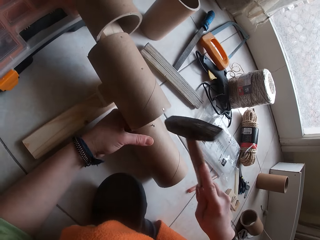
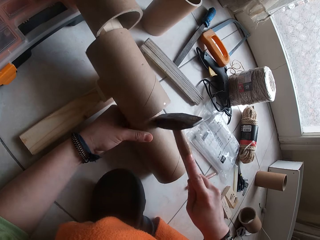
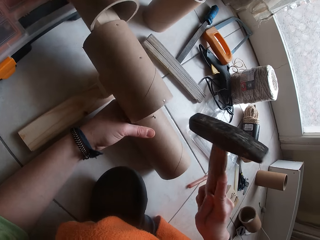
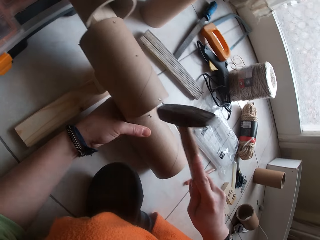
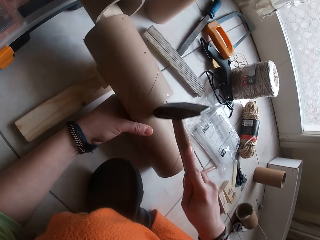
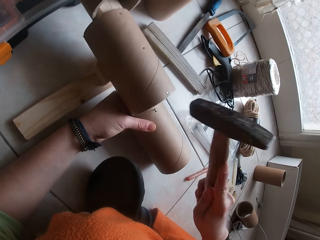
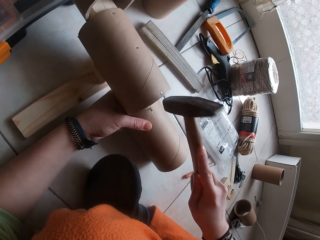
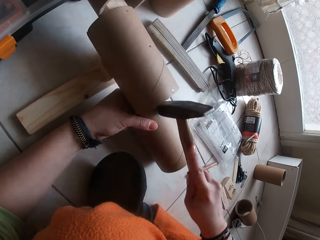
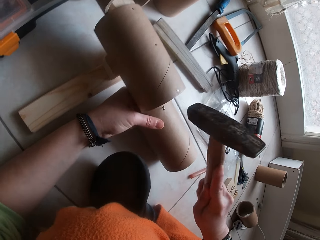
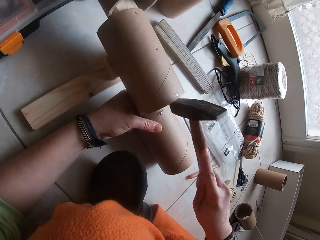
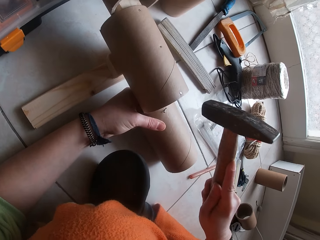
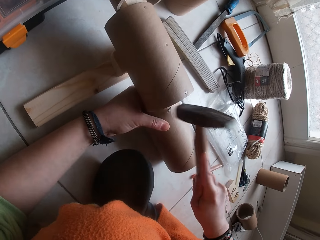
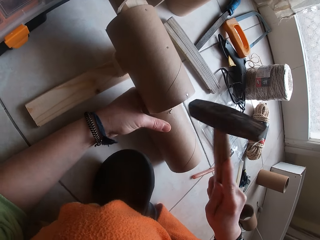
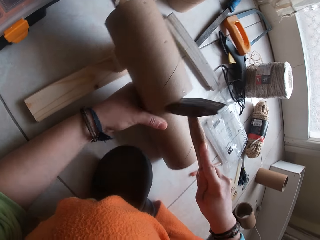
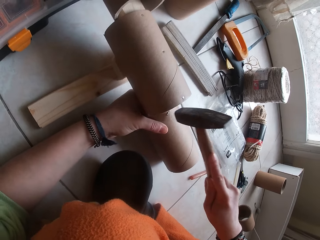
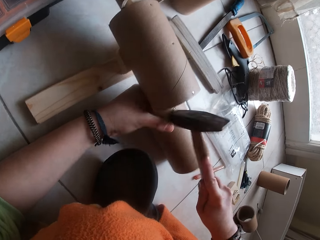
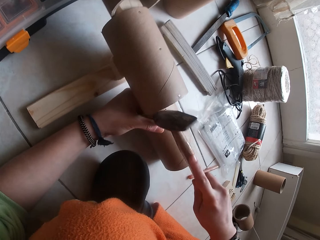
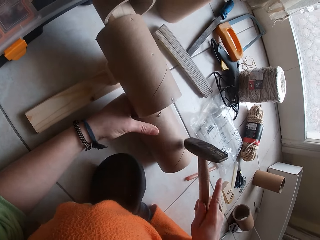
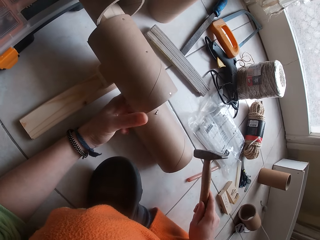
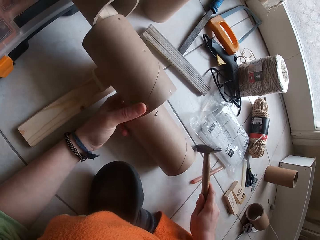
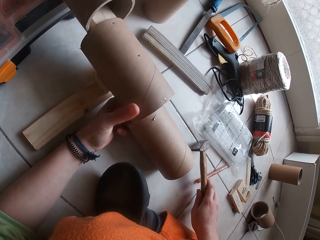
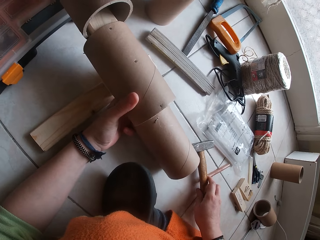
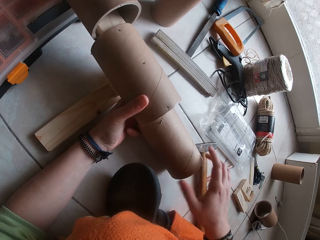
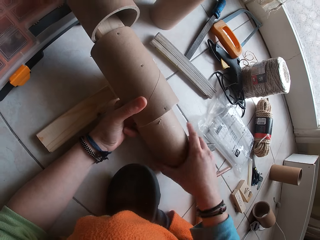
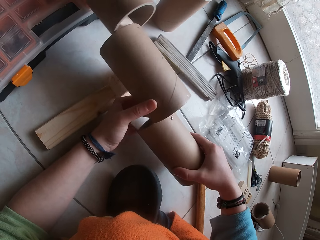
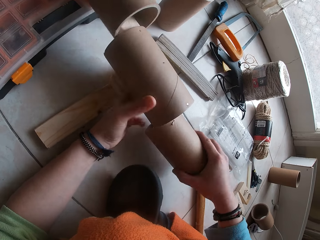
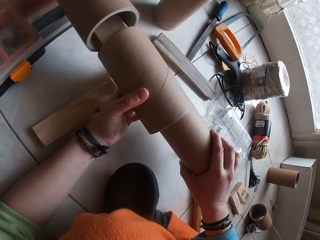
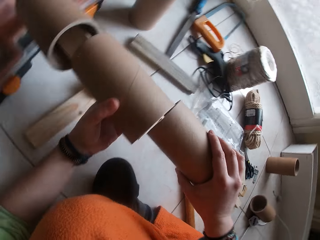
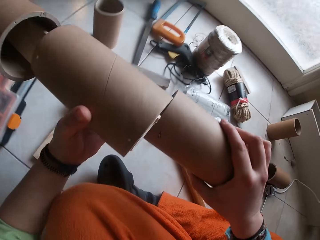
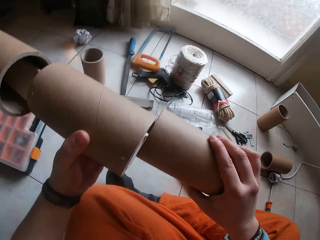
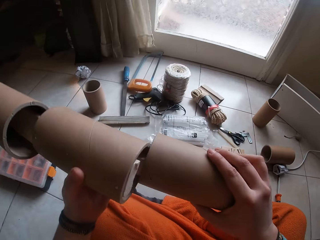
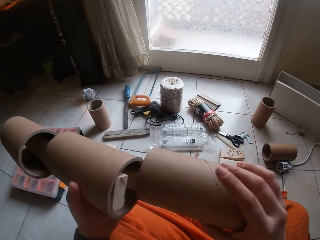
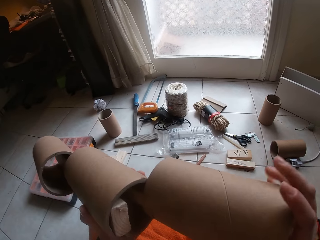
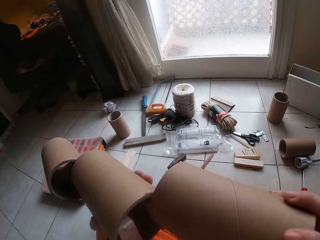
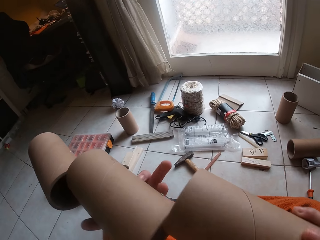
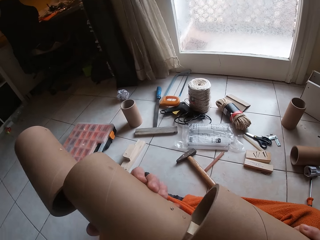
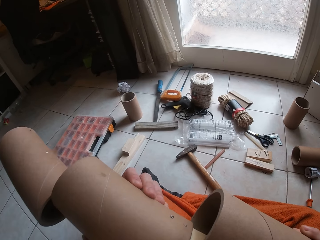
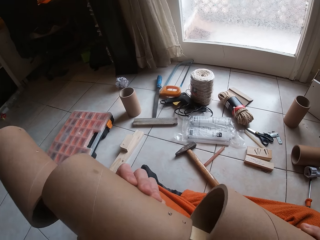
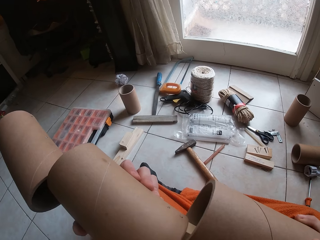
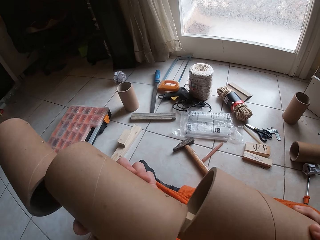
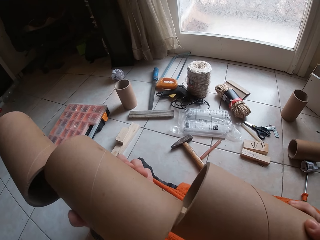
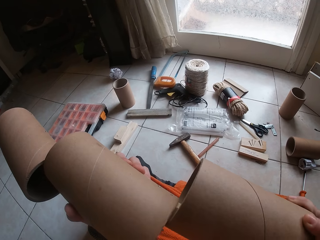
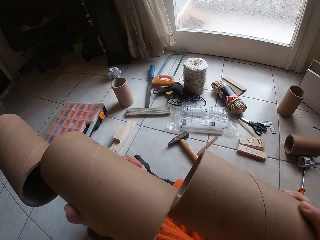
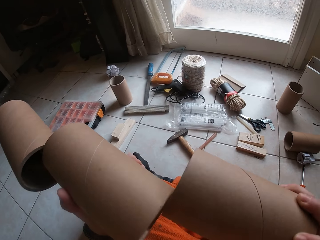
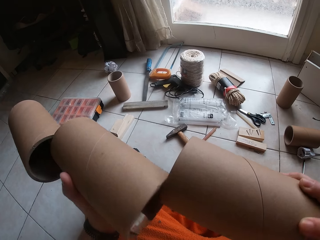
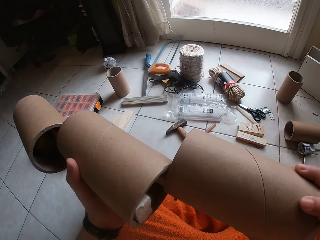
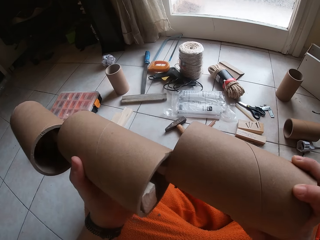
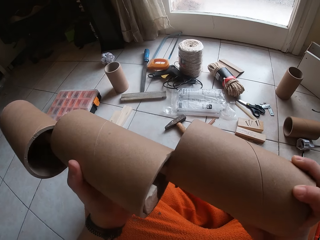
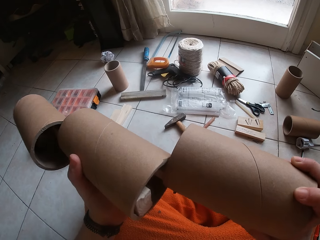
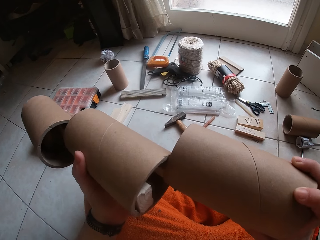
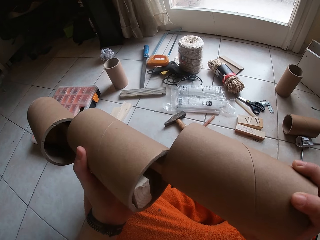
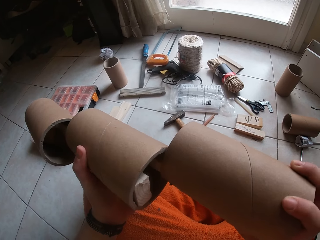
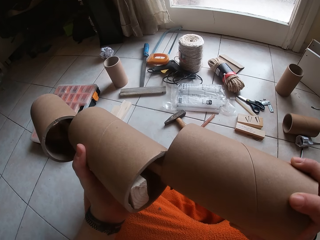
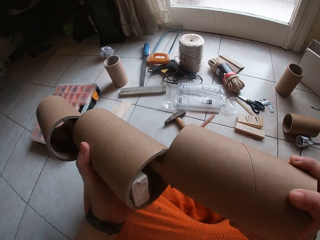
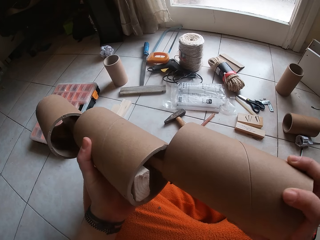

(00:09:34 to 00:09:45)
The camera wearer hits in the nail on the cardboard tube into the plank in the cardboard tube craft with the hammer. She drops the hammer on the floor. She checks the cardboard tube craft with both hands. She picks up the craft. She moves the craft on the hand.

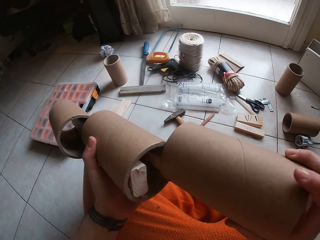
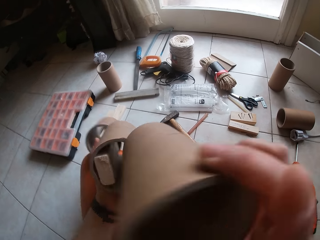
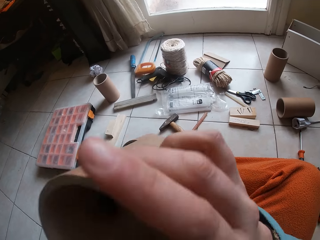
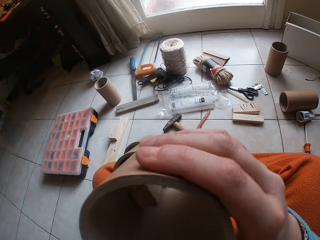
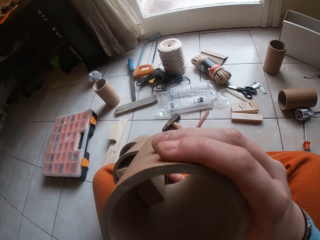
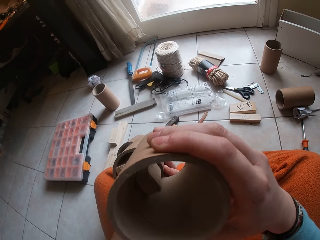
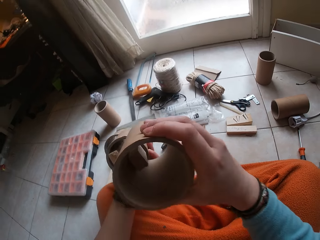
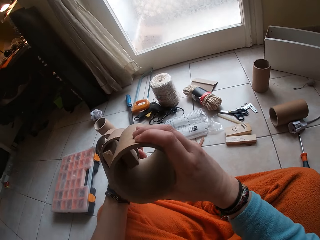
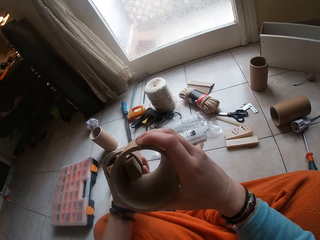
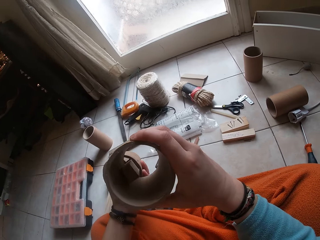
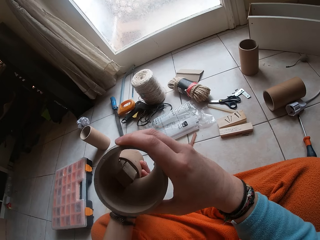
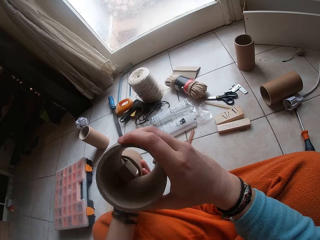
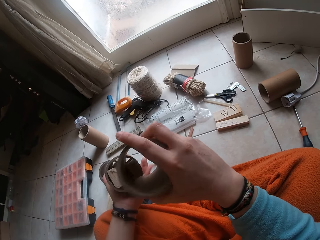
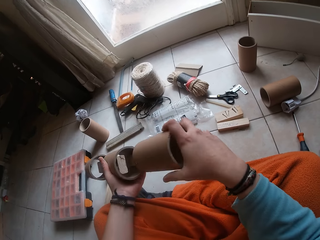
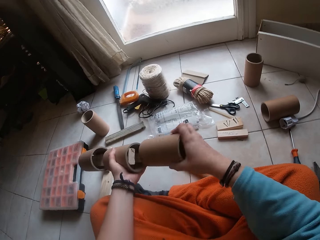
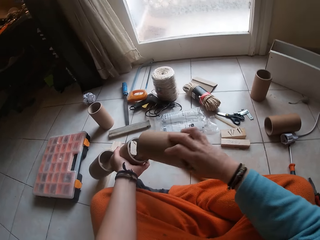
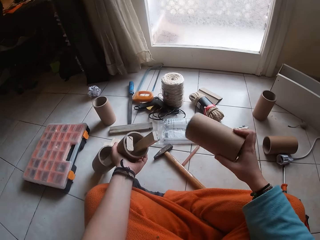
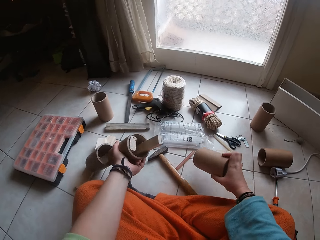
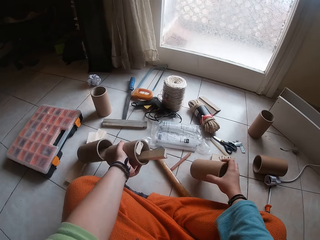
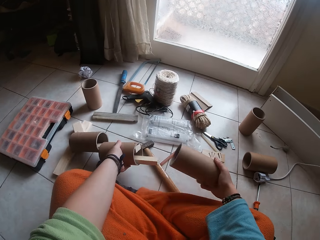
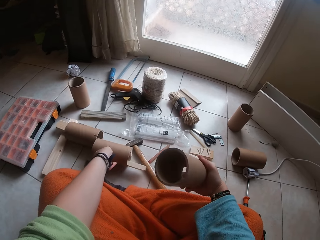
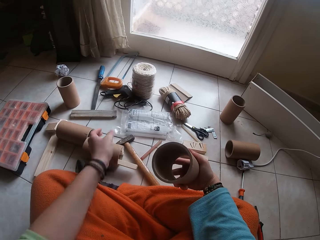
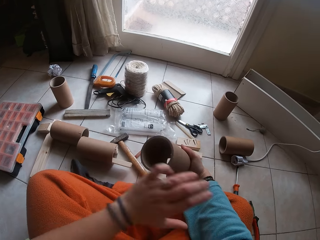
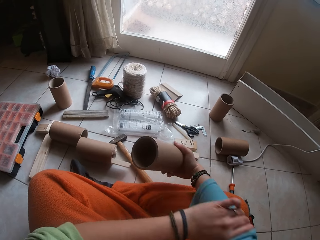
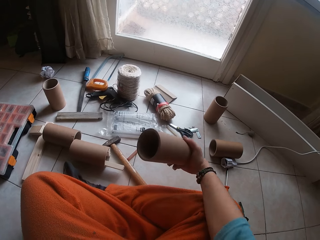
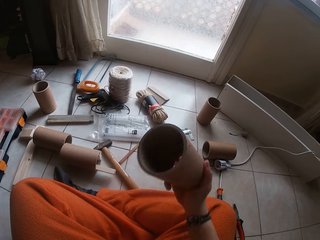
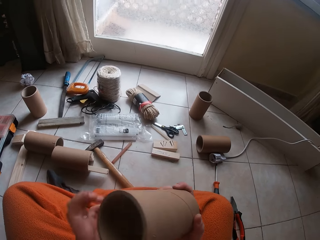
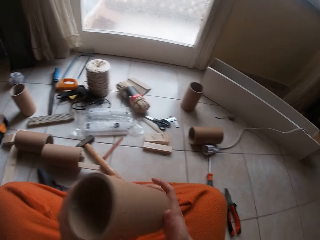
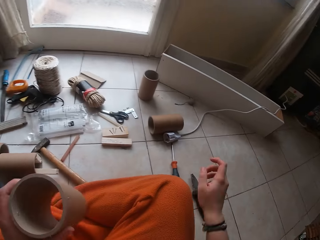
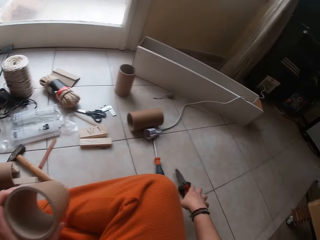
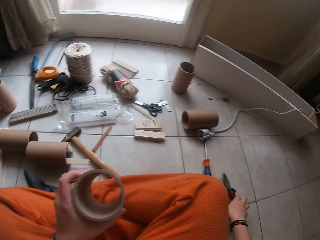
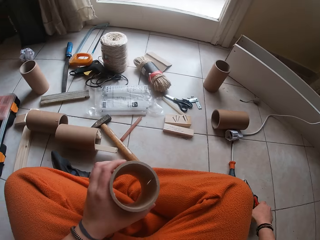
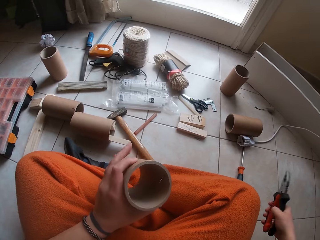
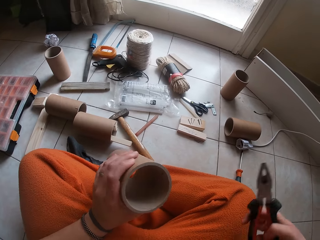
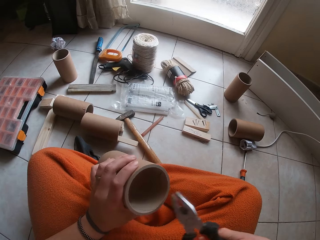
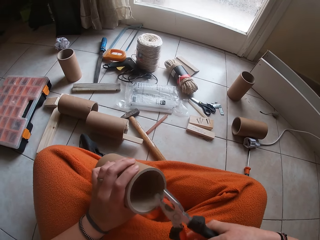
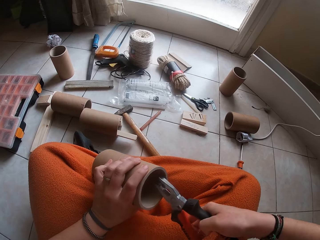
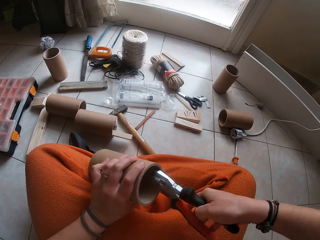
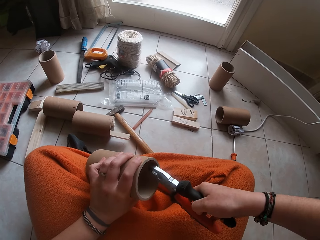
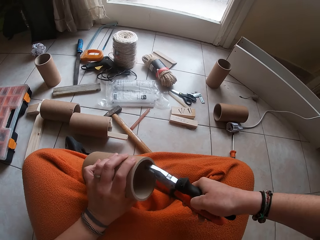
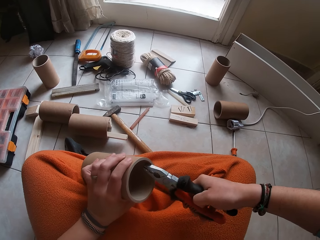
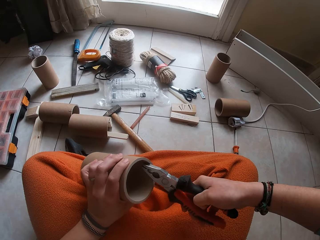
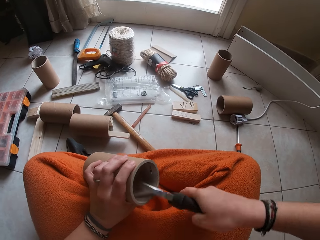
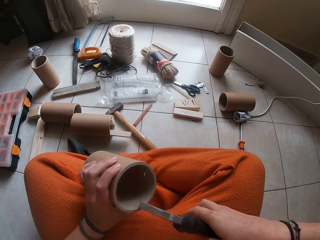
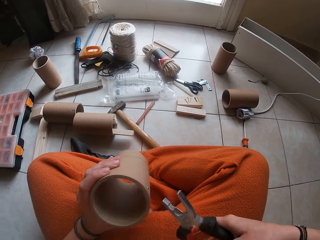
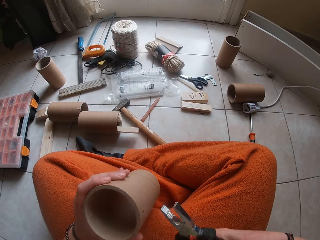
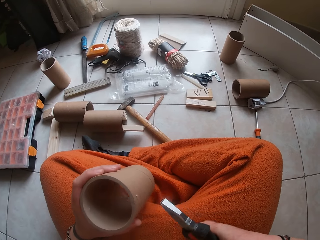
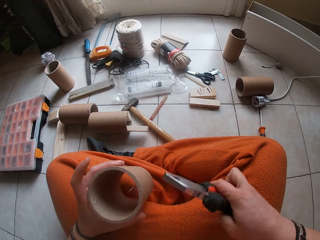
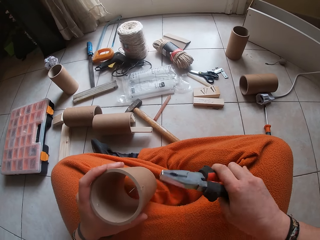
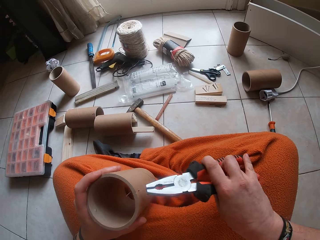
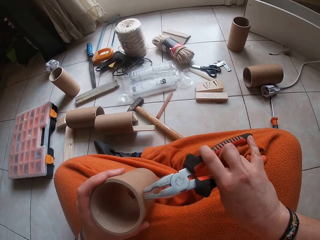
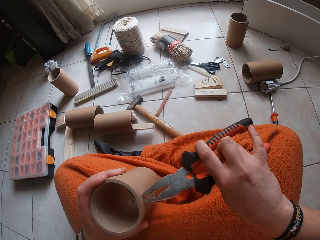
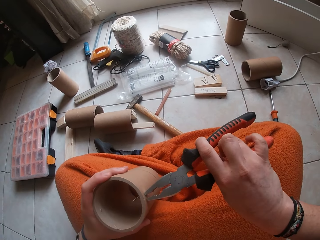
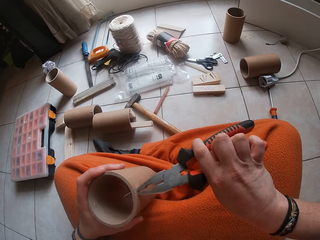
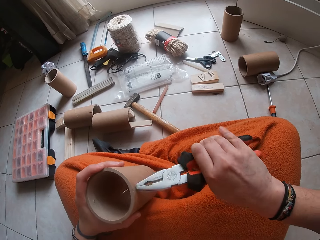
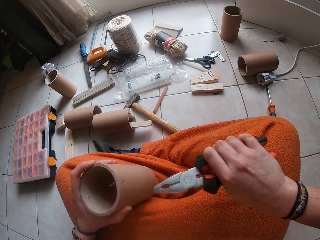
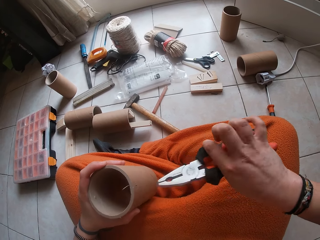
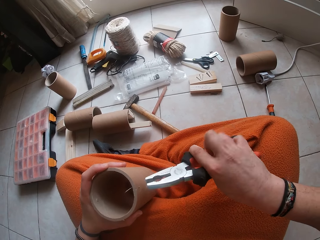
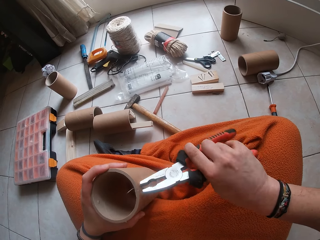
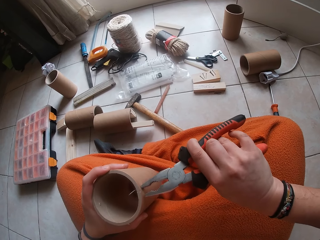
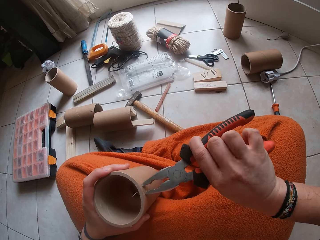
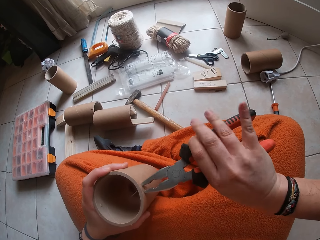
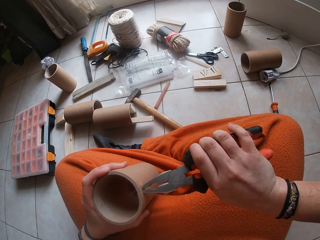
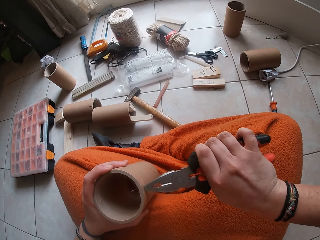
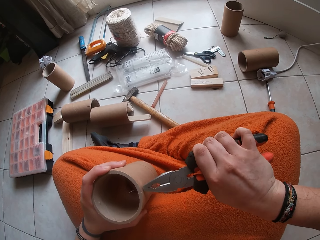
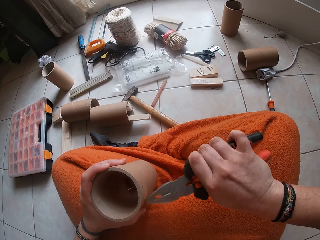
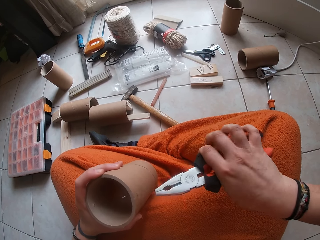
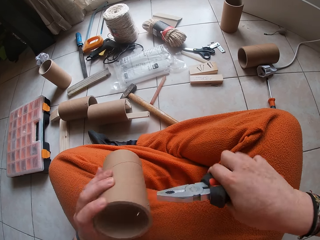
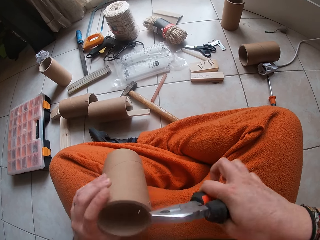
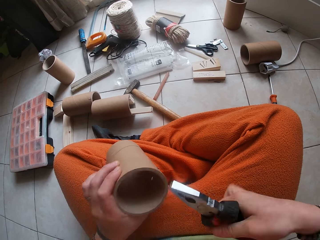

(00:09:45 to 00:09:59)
The camera wearer turns up the craft. She takes out the cardboard tube from the cardboard tube craft with her right hand. She drops the cardboard tube craft on the floor with her left hand. She rolls up a sleeve on her cloth with her left hand. She holds the craft. She picks up a plier from the floor with her right hand. She pulls out the nail on the cardboard tube with the plier in her right hand. She moves the craft. She pulls the nail with the plier.
